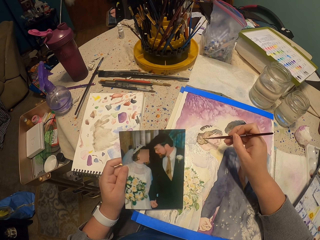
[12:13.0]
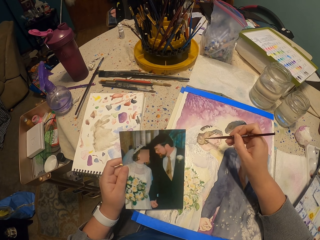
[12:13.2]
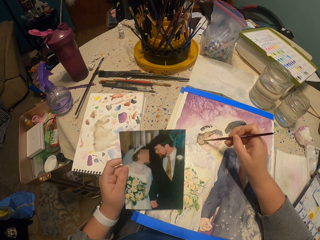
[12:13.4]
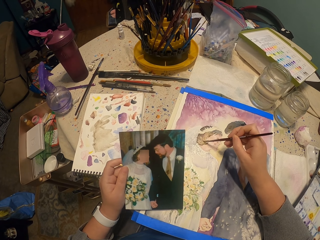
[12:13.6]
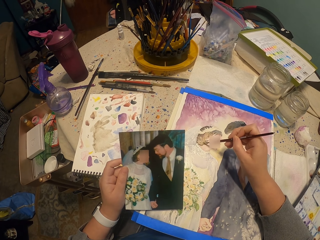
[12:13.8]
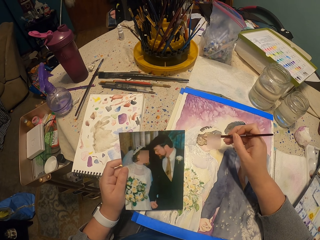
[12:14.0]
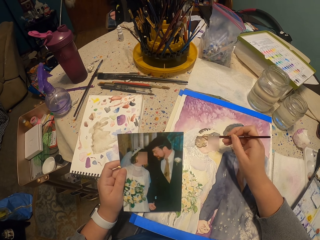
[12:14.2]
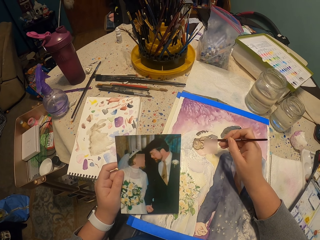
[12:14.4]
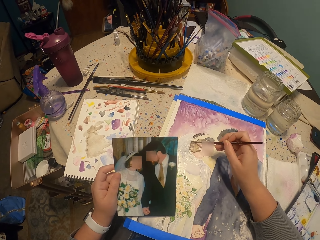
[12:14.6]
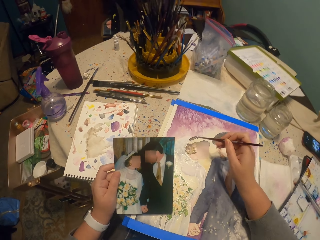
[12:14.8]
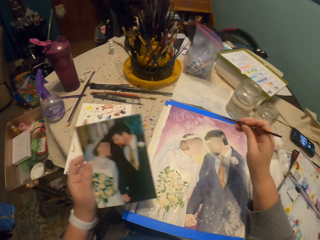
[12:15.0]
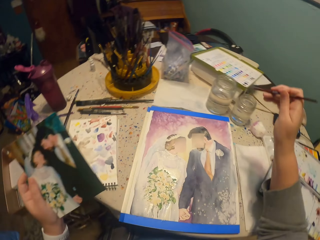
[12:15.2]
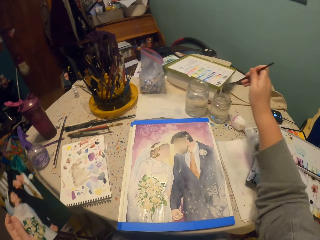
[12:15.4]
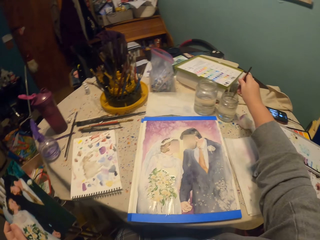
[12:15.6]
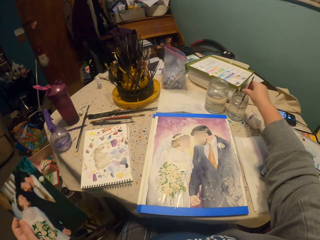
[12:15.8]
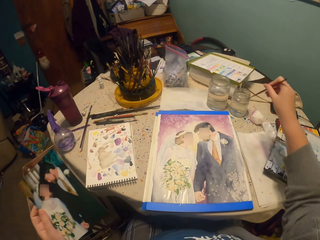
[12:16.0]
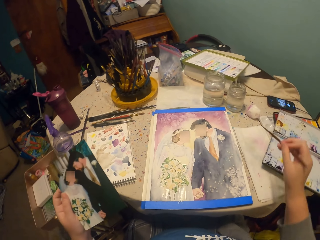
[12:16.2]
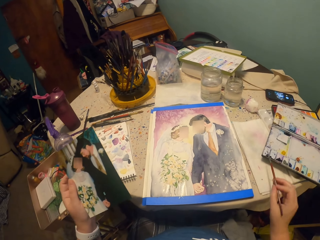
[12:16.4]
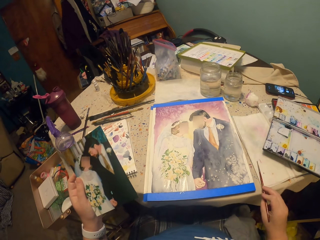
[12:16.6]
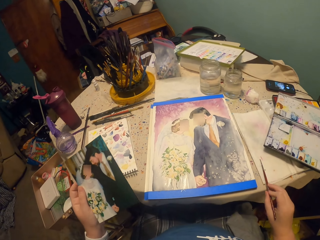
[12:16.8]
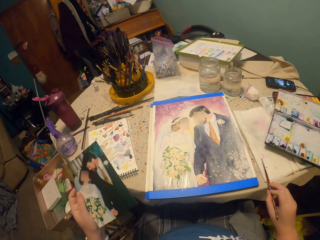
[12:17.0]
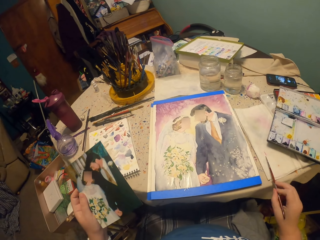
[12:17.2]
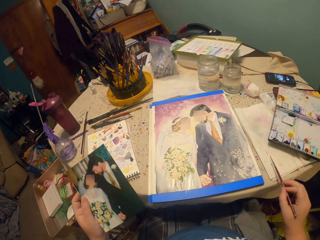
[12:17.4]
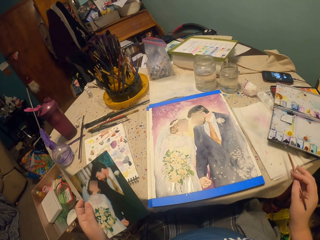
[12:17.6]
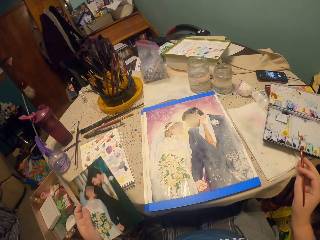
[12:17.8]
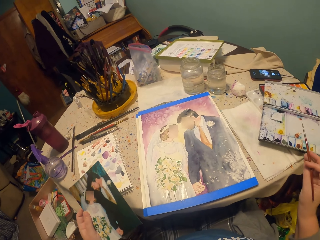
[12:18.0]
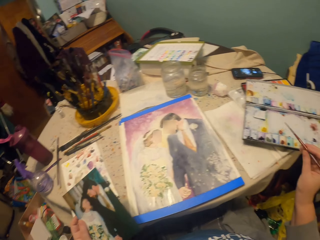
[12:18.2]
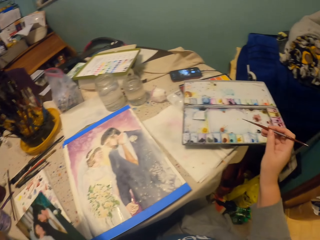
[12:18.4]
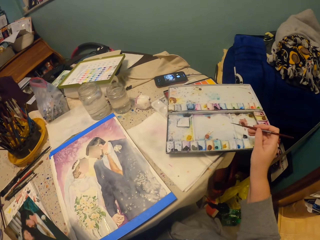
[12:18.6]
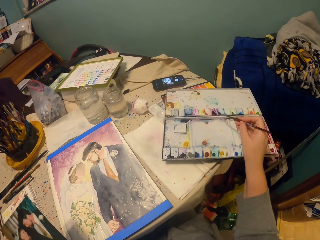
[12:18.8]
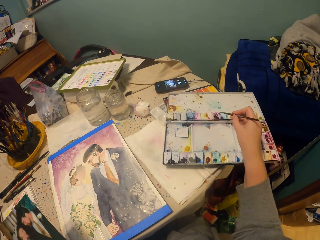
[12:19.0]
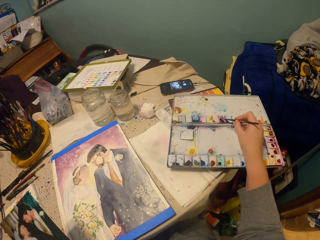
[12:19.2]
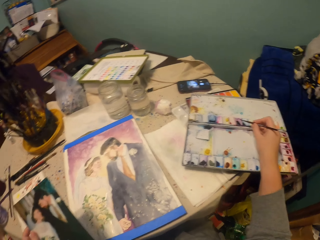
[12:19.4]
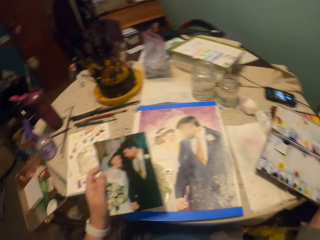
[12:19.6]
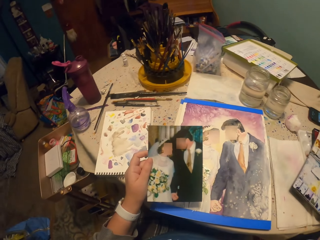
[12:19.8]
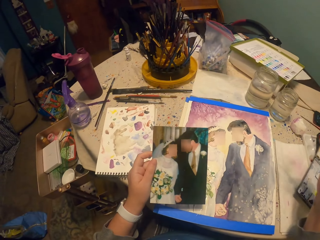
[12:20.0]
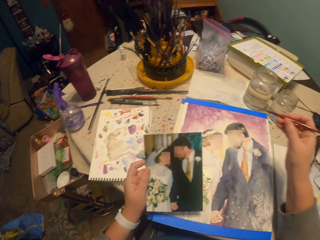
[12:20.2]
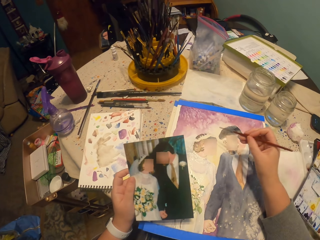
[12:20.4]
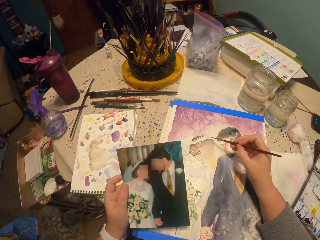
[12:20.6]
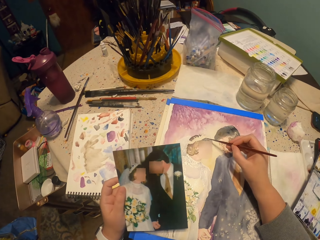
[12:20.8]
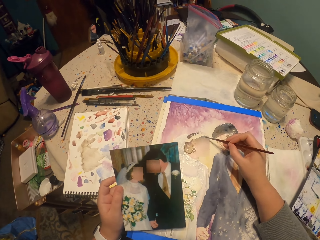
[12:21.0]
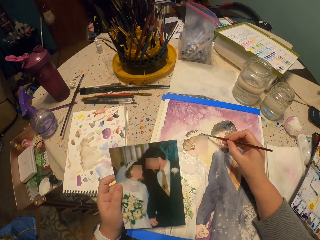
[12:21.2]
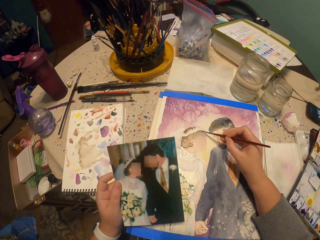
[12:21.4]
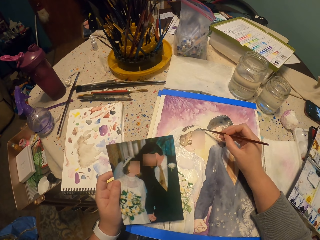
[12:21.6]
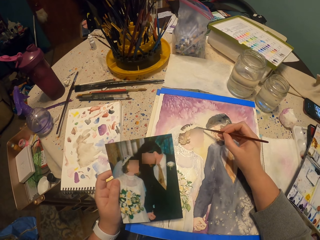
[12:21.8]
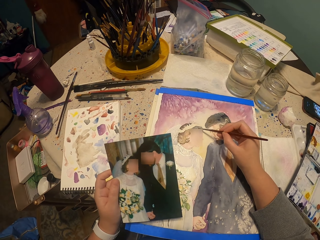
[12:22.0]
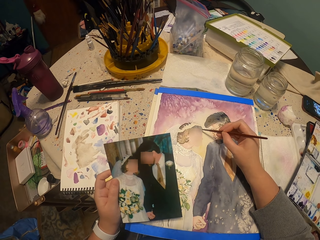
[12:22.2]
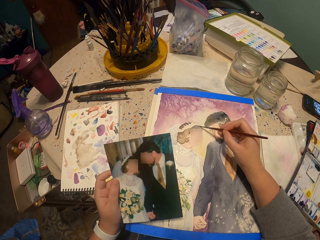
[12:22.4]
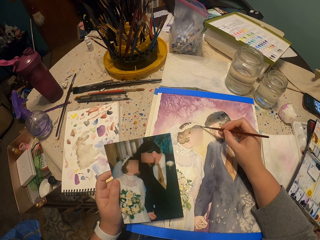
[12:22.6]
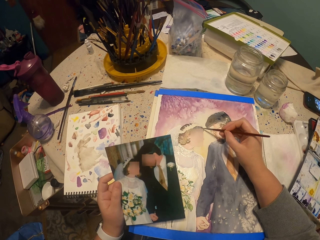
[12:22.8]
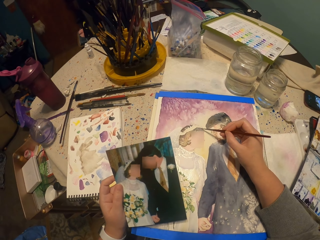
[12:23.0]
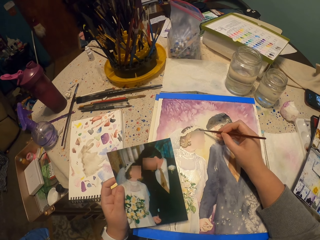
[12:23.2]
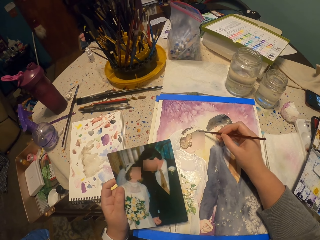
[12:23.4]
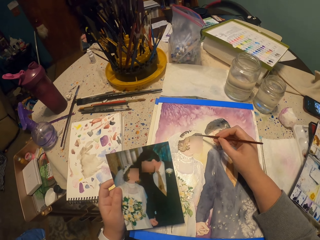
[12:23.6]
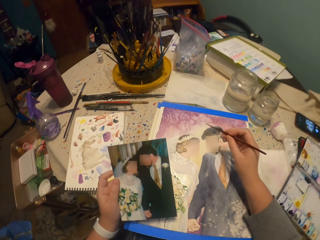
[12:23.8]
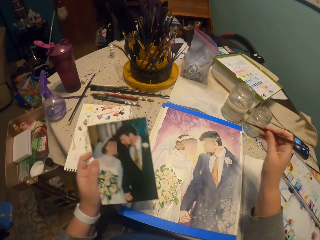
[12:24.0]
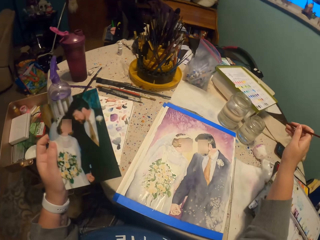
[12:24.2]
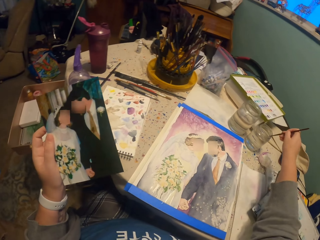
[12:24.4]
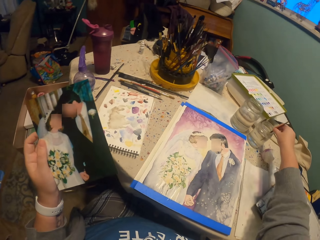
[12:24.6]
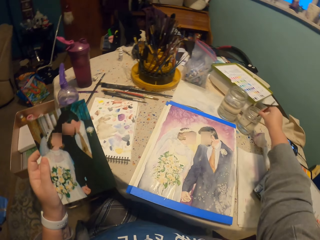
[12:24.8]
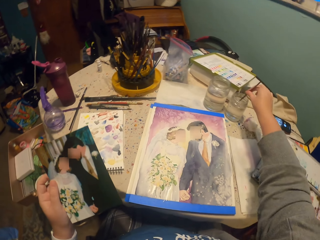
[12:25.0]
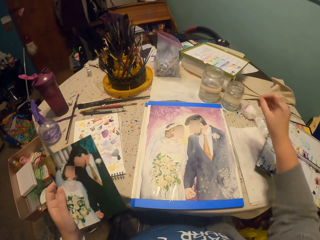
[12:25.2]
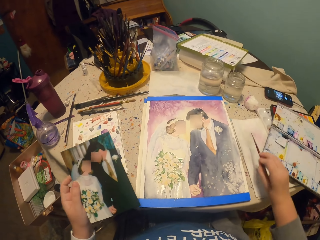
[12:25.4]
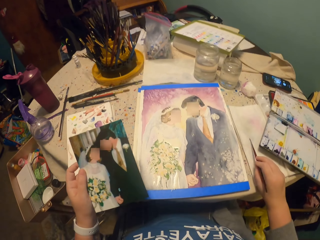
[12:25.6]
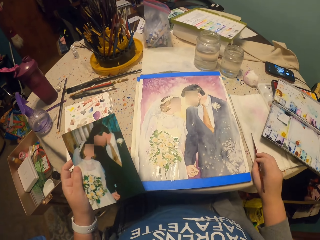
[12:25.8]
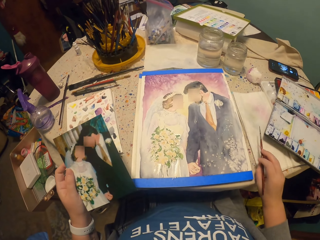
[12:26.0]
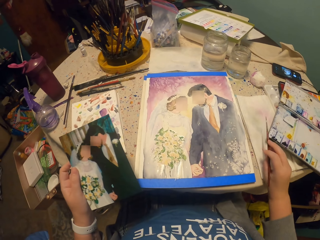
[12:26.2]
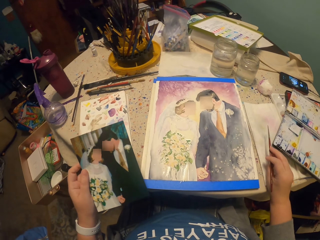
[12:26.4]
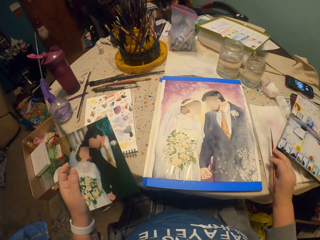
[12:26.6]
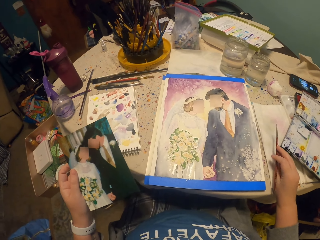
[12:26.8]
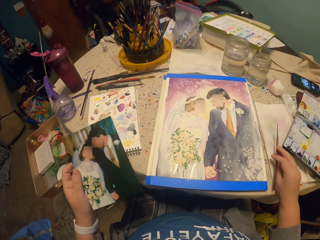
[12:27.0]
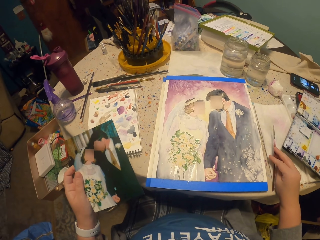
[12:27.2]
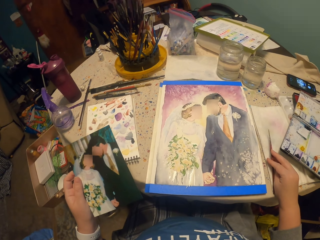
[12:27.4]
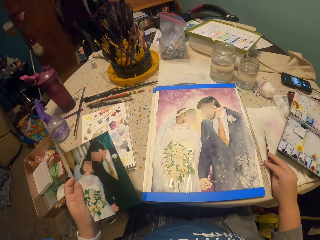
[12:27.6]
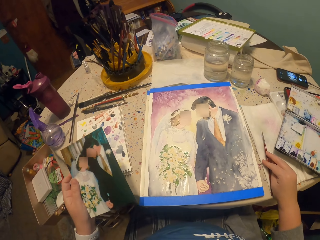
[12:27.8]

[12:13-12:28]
The camera wearer dips the paint brush in the water. They reduce the water from the brush. They dip the paint brush in the water color. They paint the picture. They dip the paint brush in the water. They reduce the water from the brush.

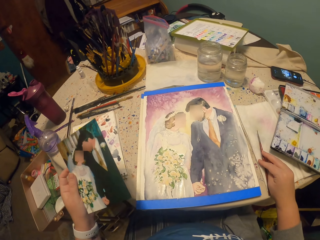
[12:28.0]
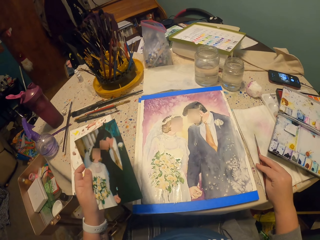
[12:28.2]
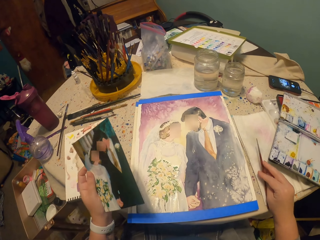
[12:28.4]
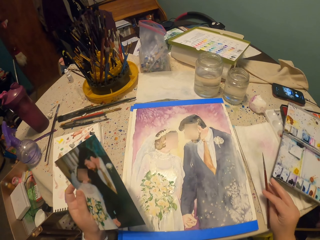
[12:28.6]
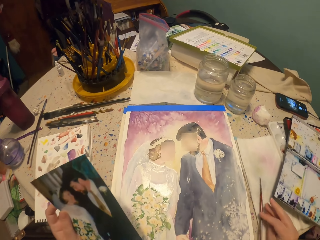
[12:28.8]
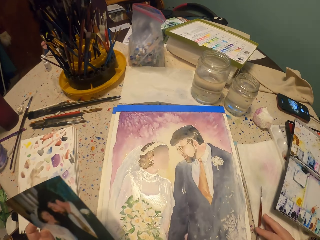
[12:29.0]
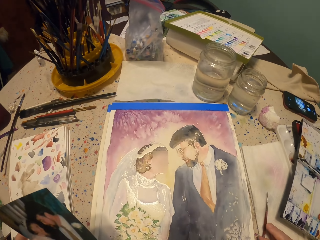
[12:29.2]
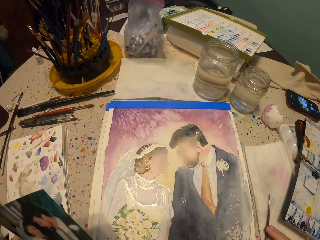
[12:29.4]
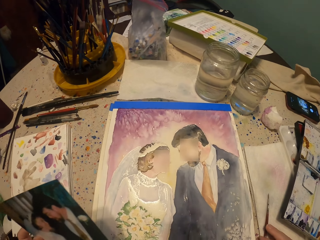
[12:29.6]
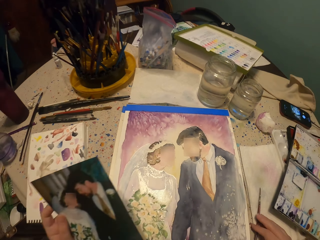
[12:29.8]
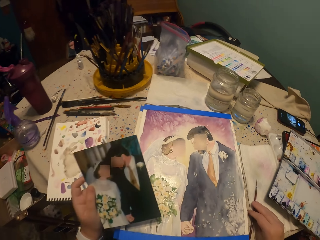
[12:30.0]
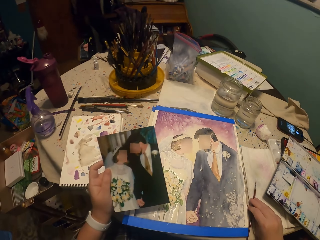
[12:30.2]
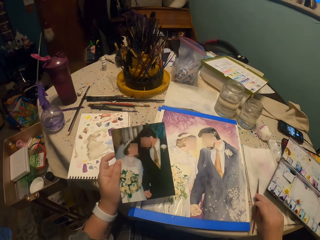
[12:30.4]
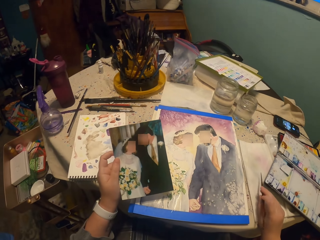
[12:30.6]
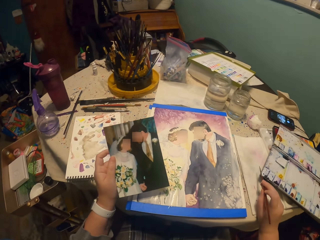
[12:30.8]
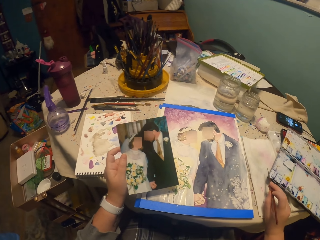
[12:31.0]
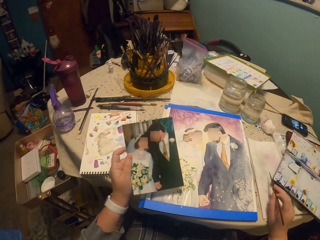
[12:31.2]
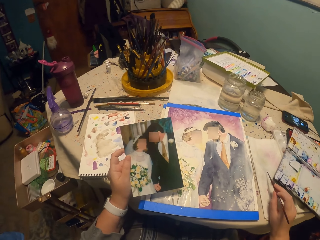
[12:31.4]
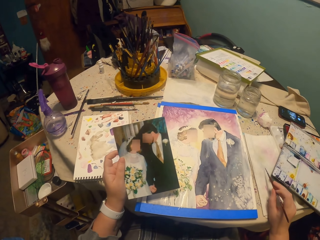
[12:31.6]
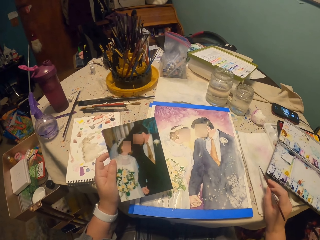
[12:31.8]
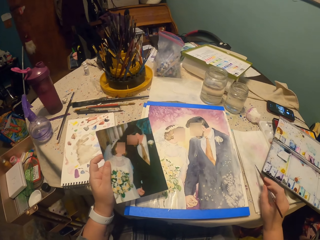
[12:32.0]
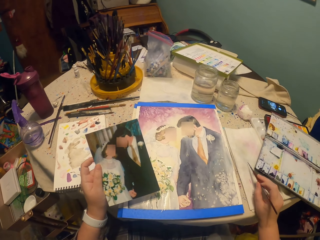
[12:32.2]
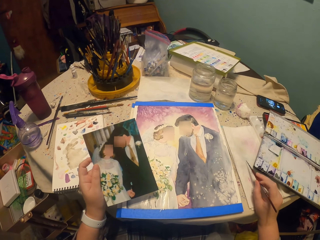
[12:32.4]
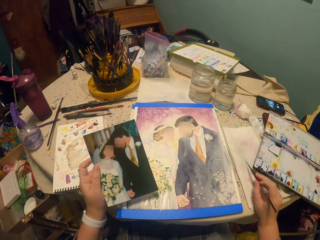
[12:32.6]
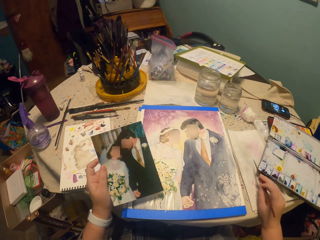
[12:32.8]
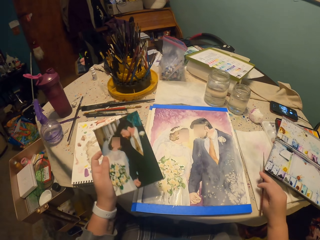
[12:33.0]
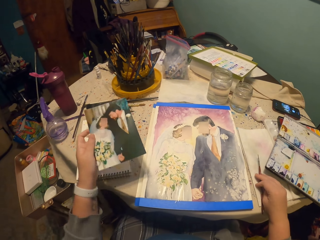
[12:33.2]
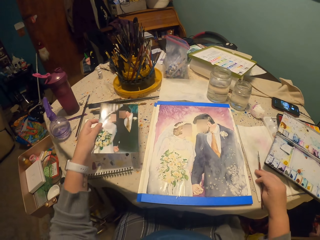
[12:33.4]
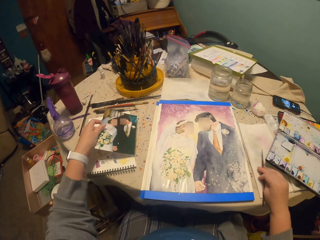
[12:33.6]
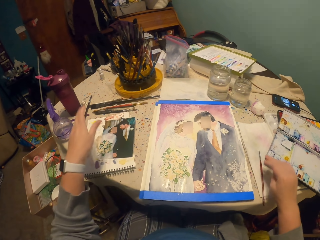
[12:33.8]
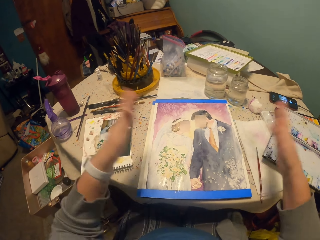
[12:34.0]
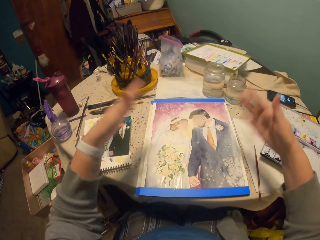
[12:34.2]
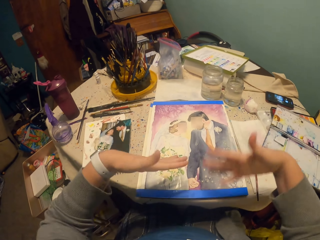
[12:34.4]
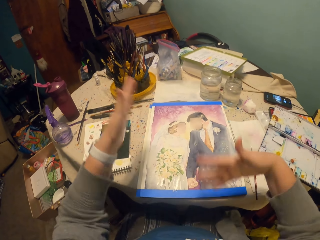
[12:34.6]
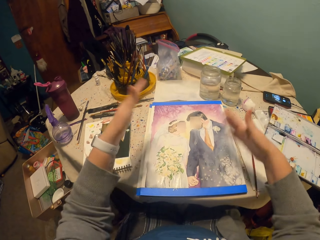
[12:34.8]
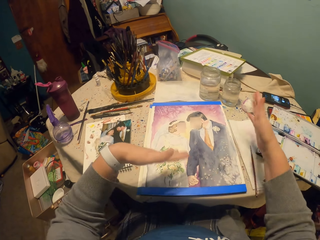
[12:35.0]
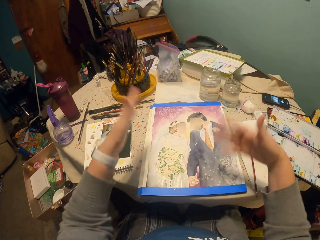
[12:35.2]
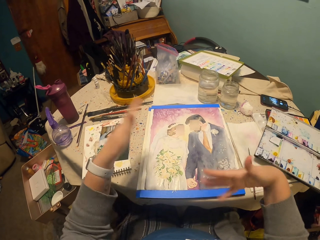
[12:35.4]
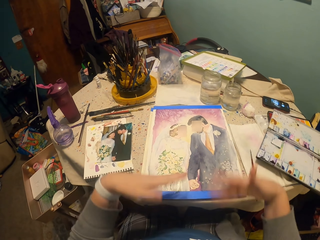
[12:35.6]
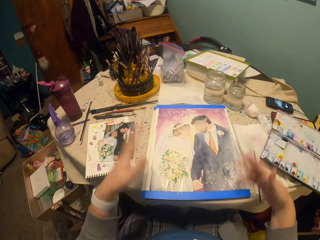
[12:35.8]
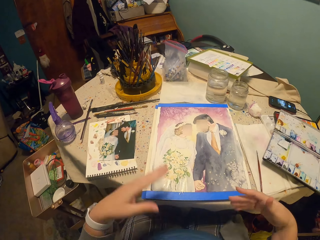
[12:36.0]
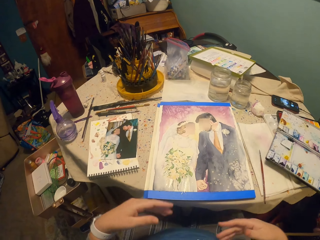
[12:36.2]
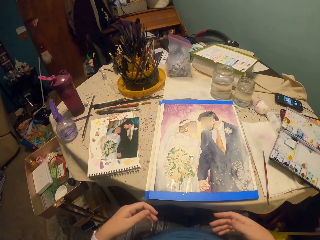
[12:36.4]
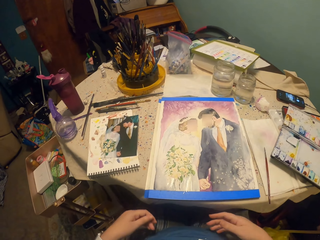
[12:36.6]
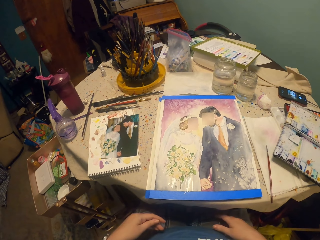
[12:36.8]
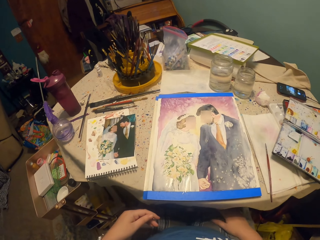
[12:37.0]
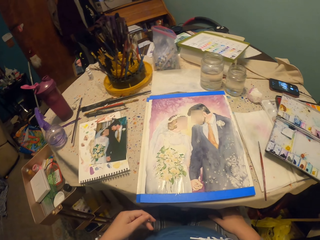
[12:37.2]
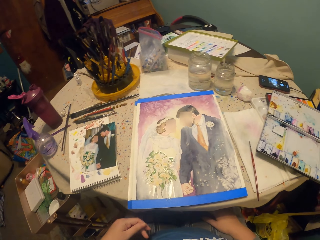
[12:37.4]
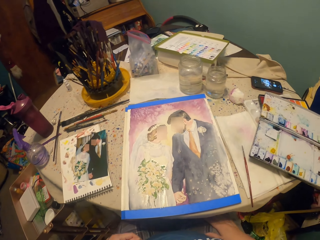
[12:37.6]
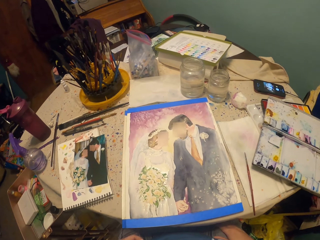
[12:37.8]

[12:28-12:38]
The camera wearer drops the paint brush. They drop the photo. They put down the painting brush. They blow the paint. They look at the photo.
